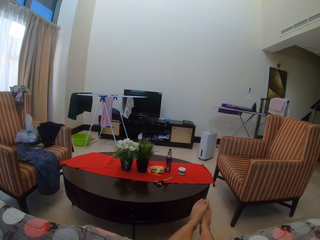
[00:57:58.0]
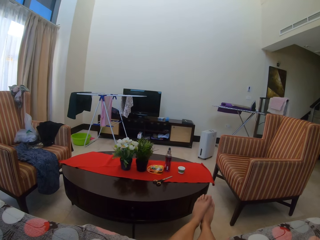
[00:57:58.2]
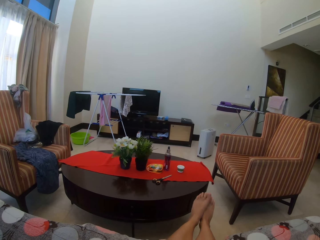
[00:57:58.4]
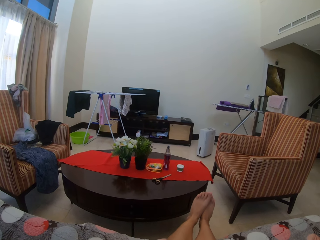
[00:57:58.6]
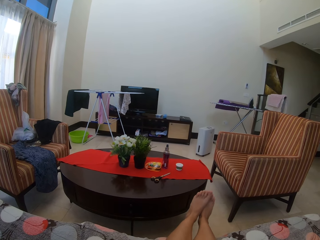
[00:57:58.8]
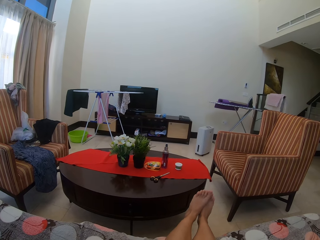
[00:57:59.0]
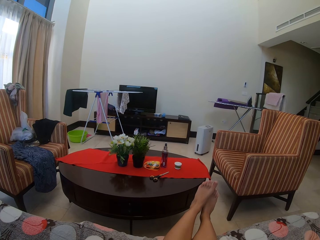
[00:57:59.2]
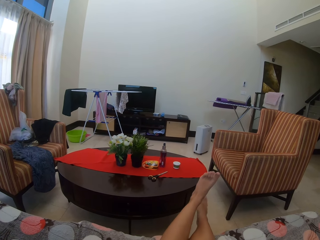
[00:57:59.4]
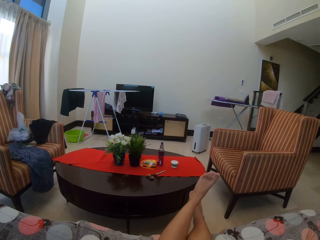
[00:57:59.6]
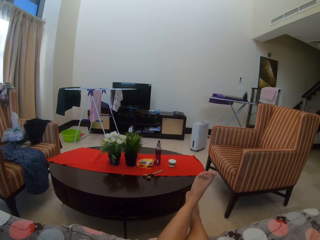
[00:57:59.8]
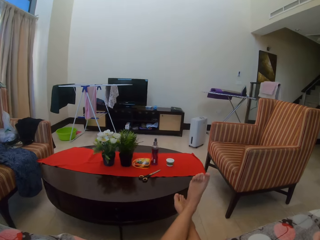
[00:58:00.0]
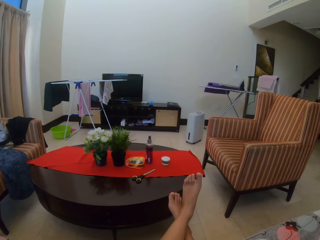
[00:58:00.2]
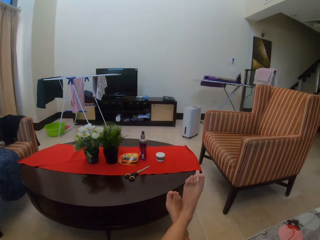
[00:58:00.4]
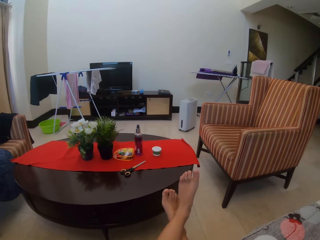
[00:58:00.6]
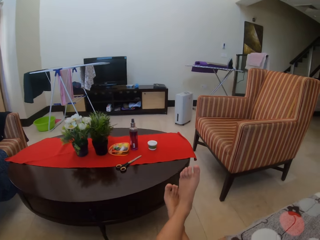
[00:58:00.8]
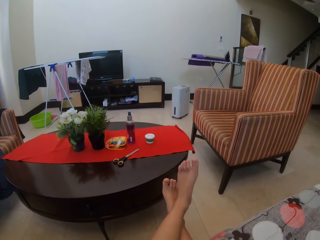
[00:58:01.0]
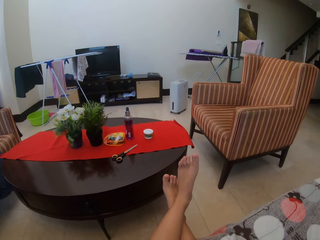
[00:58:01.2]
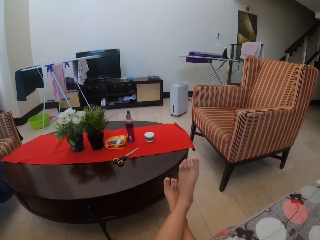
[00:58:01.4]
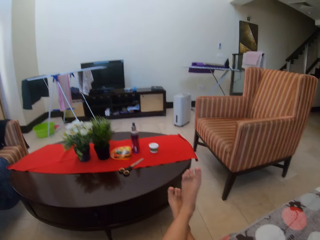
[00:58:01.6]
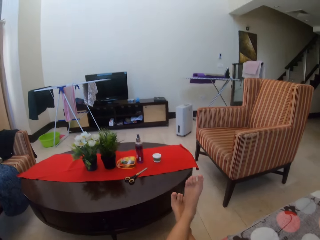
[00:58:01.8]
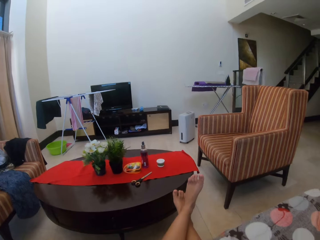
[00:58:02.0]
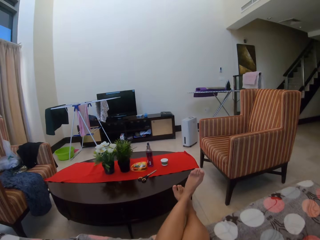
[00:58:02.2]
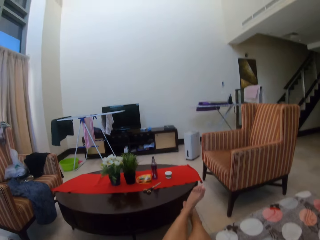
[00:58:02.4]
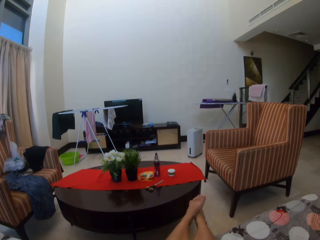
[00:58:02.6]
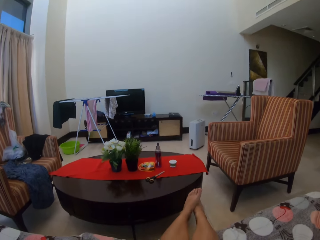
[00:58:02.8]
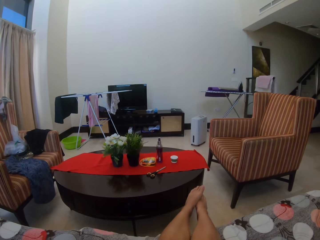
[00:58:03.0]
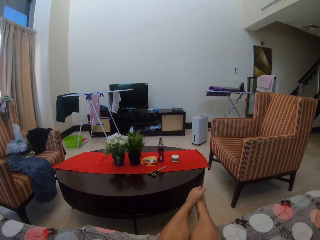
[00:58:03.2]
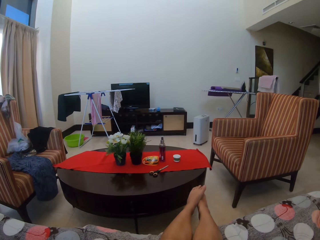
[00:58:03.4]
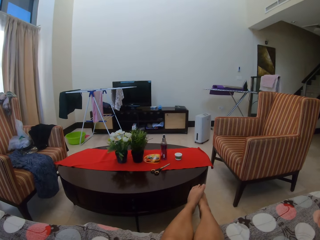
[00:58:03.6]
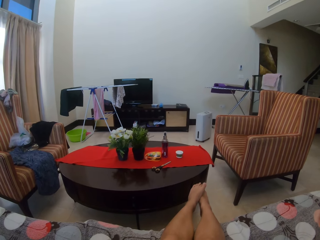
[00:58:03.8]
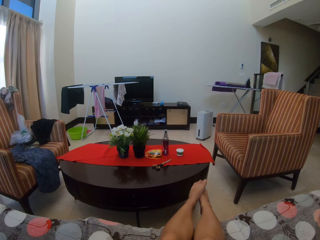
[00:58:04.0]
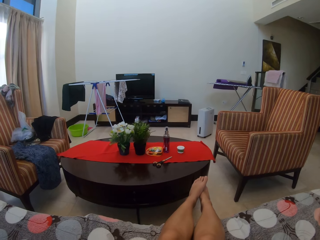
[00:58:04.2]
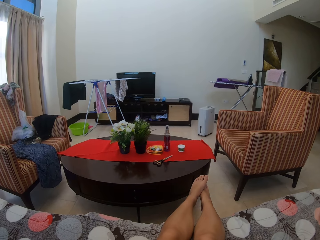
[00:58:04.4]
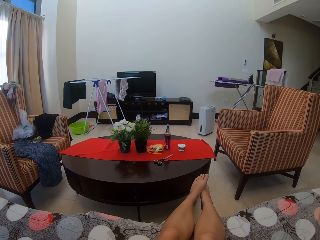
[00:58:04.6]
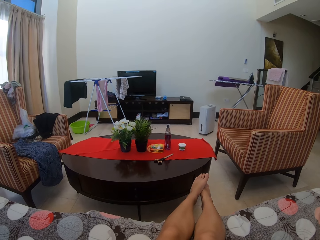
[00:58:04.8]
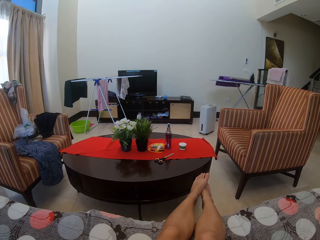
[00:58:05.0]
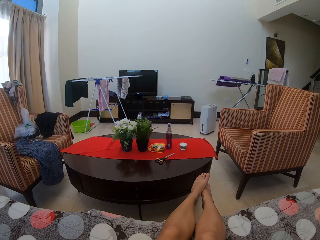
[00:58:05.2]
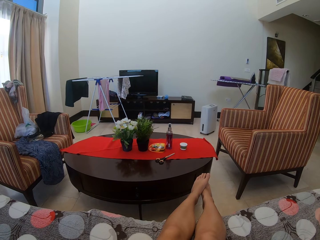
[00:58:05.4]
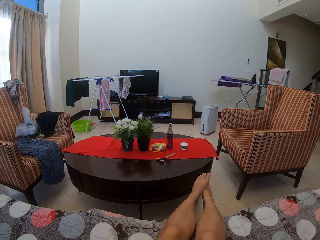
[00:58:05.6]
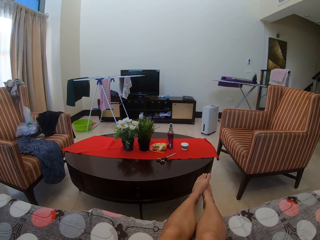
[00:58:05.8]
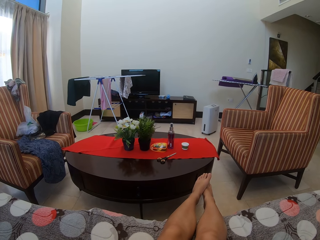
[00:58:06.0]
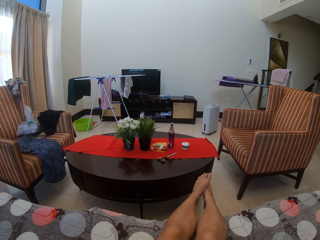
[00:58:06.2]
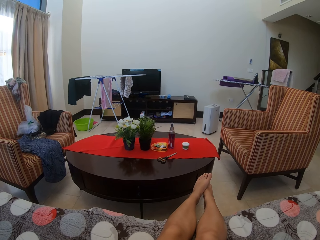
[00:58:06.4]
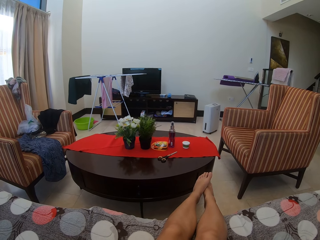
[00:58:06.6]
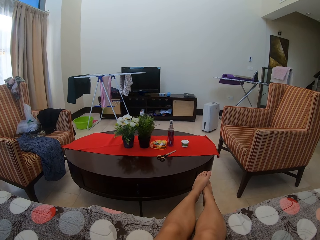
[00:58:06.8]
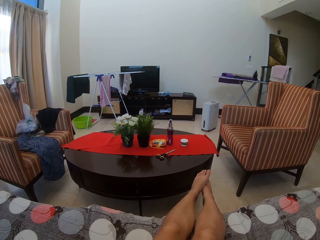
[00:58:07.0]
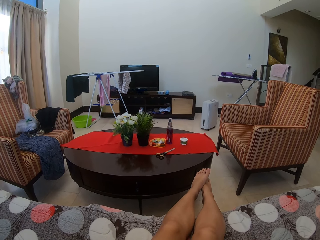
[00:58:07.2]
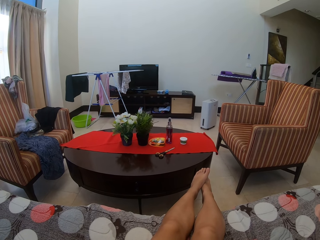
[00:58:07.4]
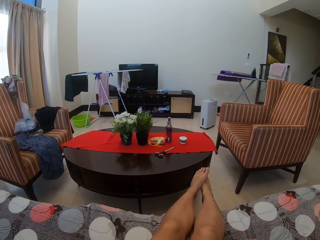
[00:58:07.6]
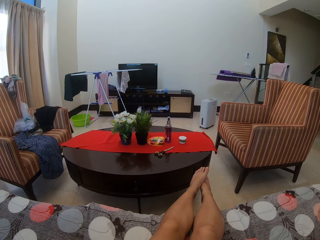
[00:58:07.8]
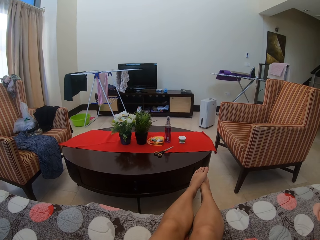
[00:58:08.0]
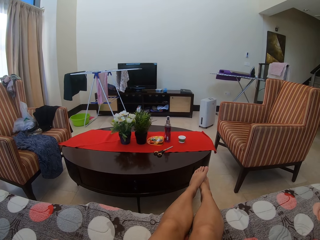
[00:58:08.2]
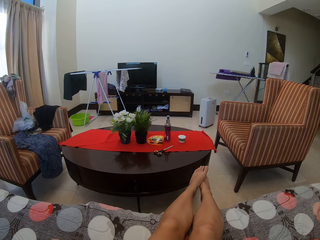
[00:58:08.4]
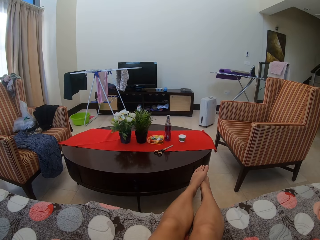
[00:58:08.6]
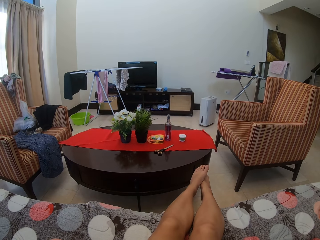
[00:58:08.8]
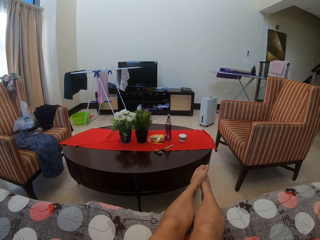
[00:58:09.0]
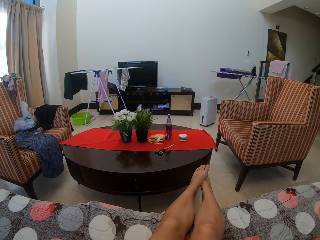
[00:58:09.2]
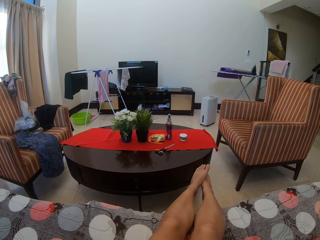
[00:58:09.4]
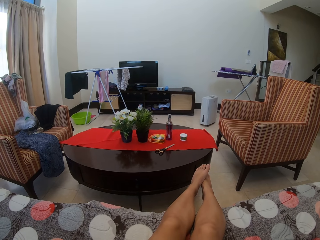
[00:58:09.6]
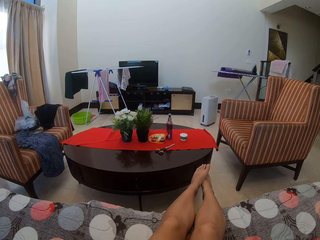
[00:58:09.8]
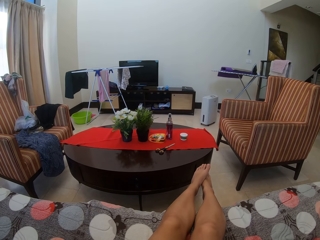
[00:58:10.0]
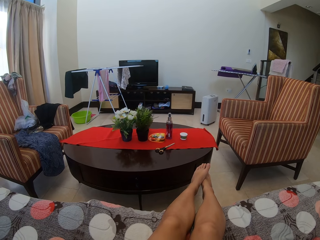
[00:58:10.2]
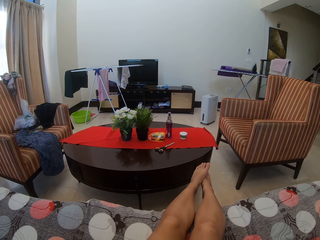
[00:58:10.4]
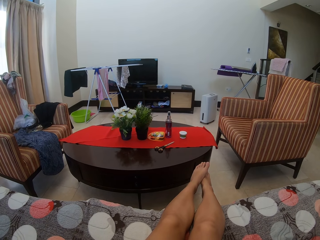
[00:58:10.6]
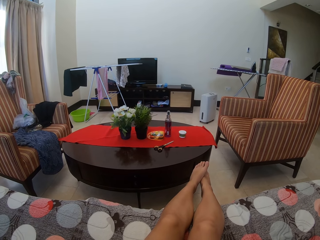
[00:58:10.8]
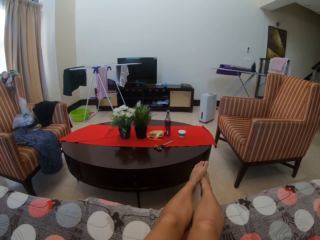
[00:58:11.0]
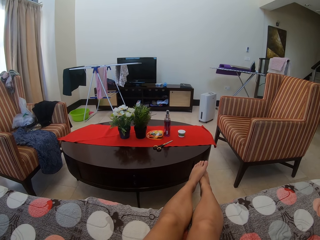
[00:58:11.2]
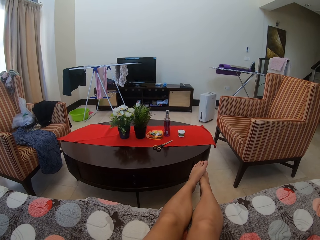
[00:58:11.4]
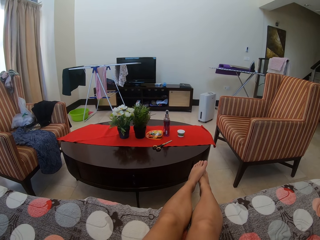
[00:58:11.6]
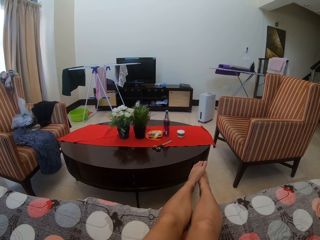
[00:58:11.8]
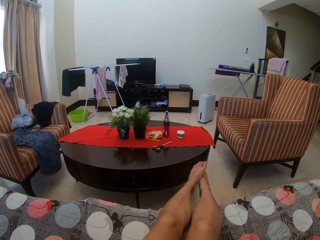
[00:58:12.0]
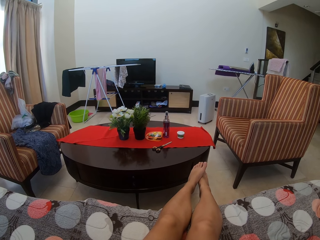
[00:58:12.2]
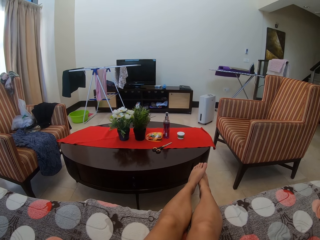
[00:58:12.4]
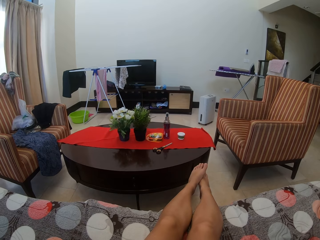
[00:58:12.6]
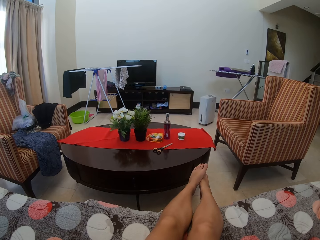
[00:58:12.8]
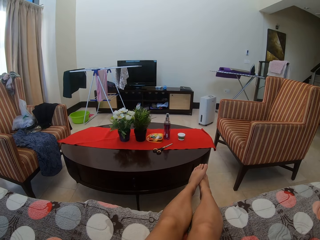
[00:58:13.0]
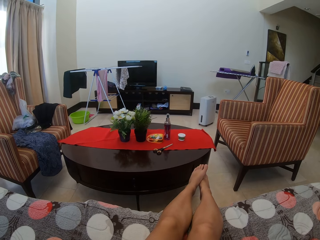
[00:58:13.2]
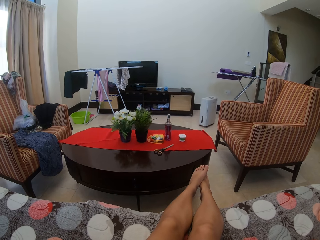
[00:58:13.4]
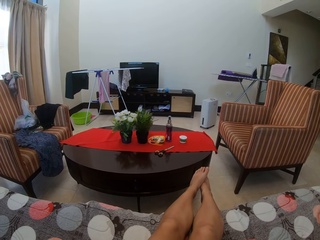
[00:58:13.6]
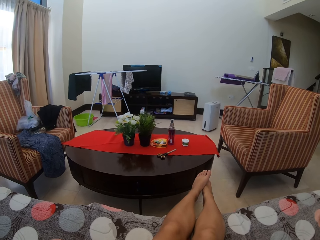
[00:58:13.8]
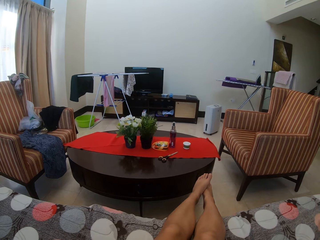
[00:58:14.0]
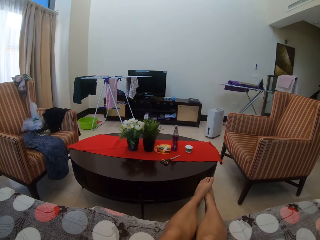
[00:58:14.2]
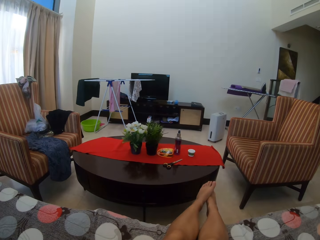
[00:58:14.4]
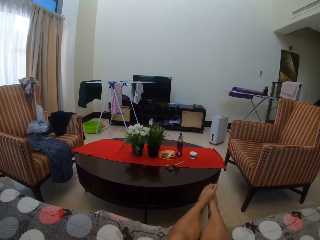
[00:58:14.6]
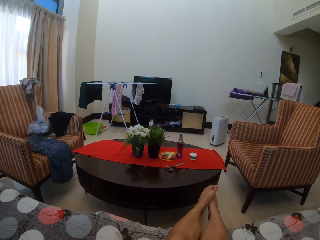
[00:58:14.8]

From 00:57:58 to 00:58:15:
The camera wearer lifts his feet and crosses her legs. They look at the room.

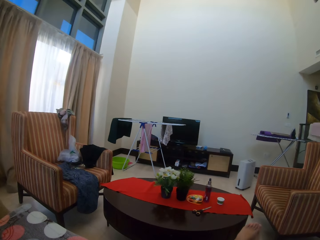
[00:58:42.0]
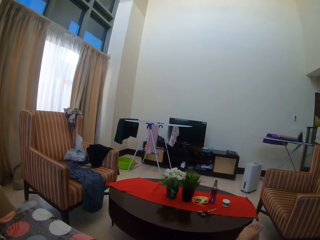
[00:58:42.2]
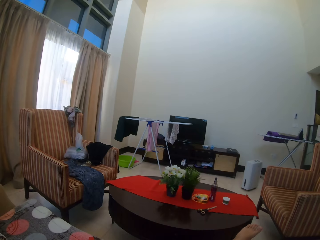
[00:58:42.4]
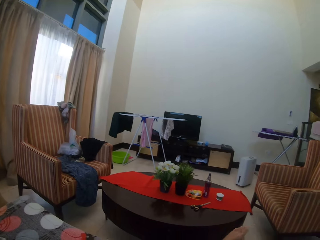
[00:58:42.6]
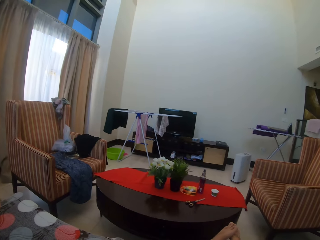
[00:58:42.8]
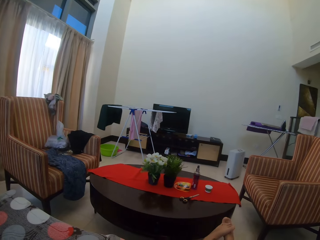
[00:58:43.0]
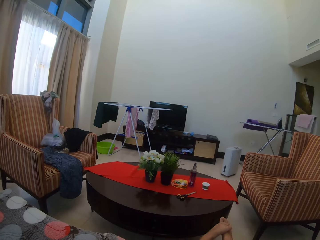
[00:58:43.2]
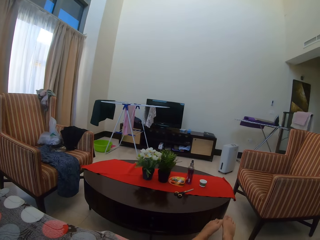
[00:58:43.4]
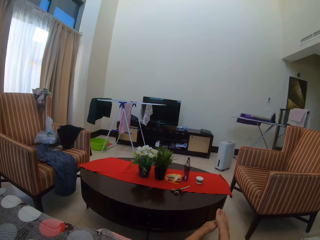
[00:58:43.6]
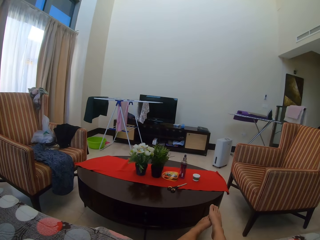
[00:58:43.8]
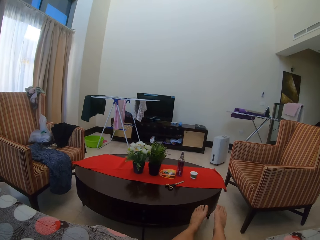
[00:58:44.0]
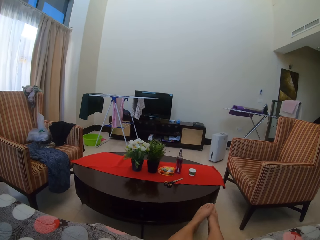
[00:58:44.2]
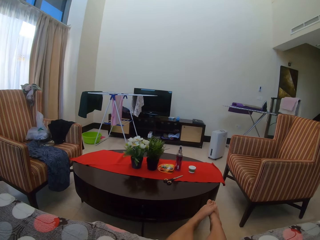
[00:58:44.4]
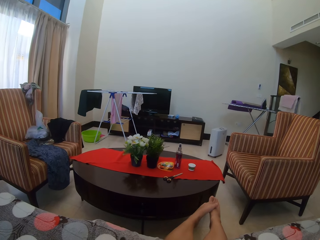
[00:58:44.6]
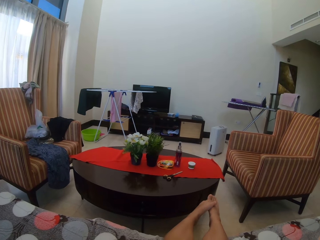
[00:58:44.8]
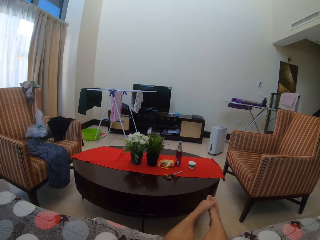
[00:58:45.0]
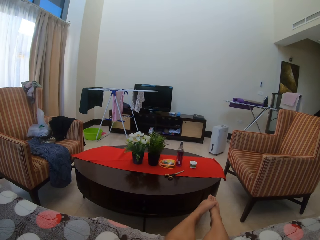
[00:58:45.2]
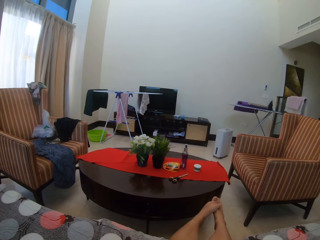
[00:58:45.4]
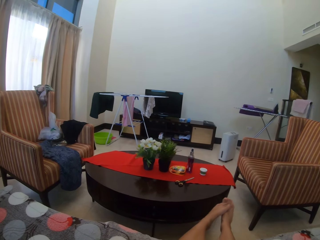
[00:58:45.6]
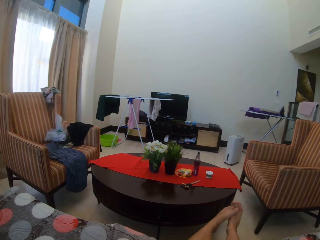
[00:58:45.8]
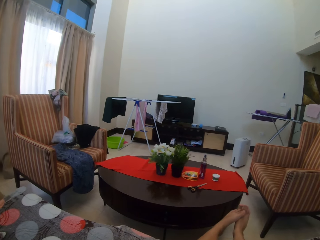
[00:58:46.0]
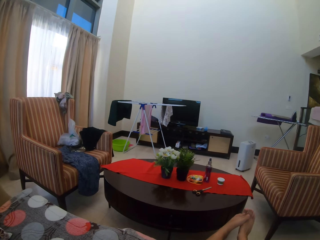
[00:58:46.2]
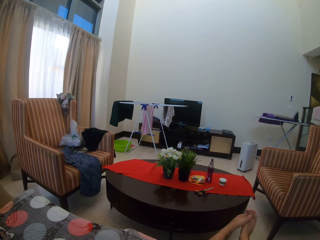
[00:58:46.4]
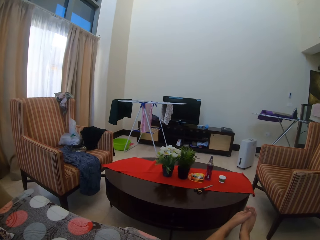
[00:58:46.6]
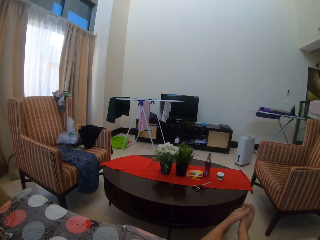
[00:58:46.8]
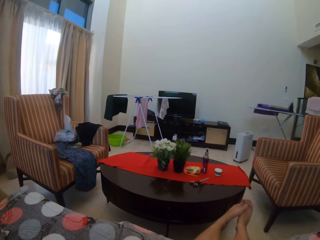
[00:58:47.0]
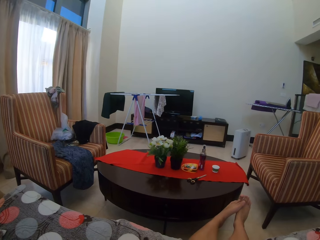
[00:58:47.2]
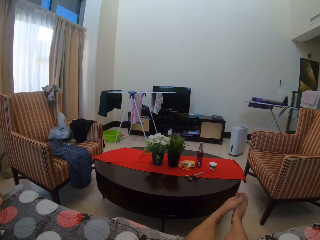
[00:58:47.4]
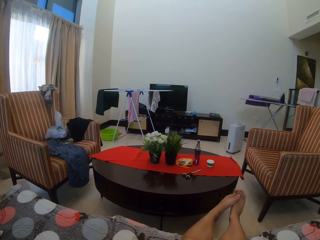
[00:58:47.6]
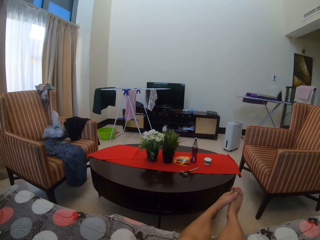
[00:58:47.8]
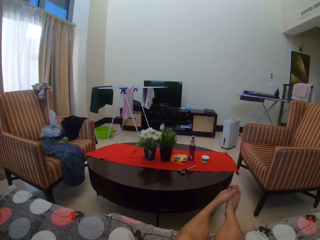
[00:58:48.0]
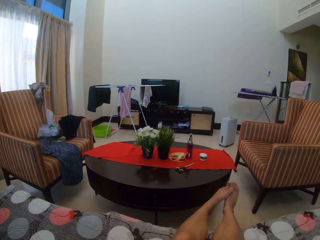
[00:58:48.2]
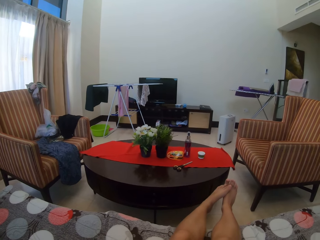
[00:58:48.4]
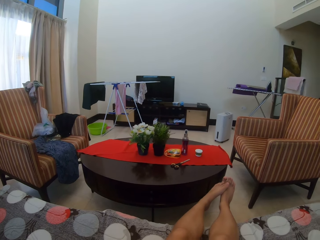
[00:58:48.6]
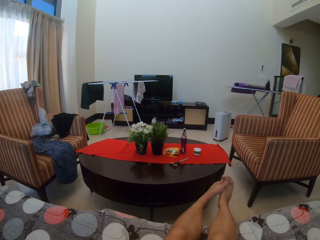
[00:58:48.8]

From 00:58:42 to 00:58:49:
The camera wearer swings her legs.
